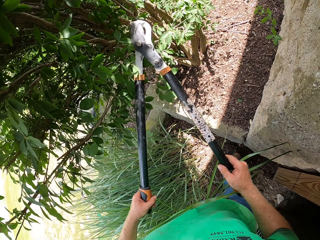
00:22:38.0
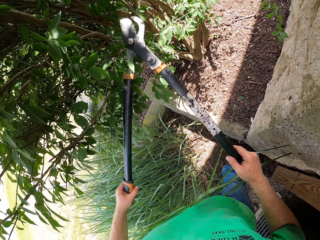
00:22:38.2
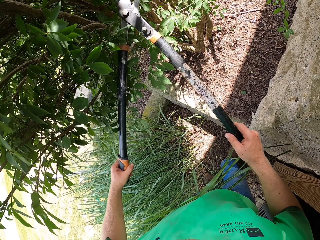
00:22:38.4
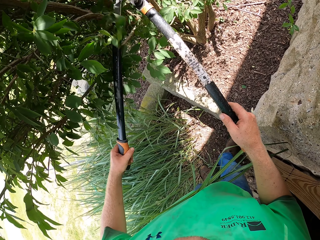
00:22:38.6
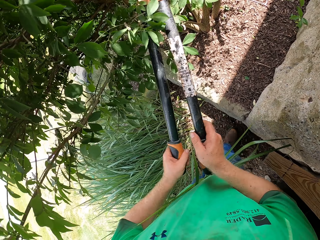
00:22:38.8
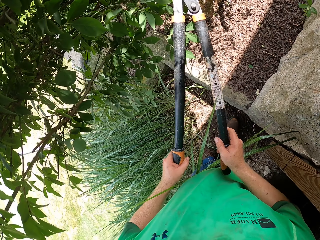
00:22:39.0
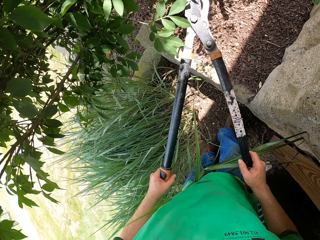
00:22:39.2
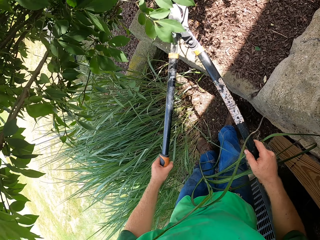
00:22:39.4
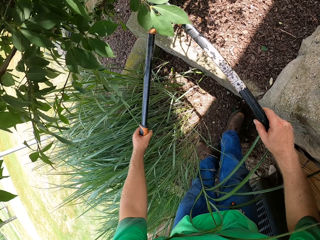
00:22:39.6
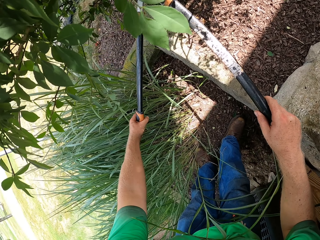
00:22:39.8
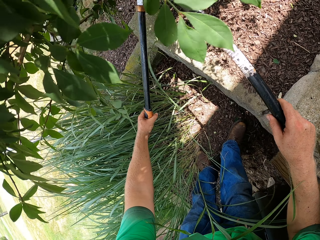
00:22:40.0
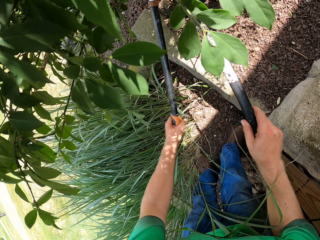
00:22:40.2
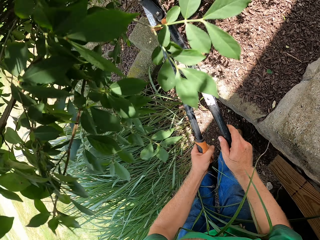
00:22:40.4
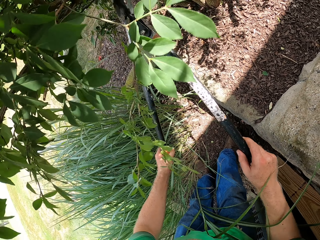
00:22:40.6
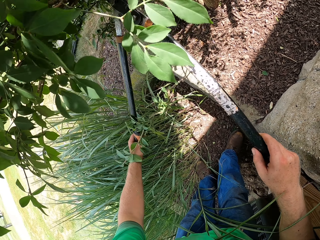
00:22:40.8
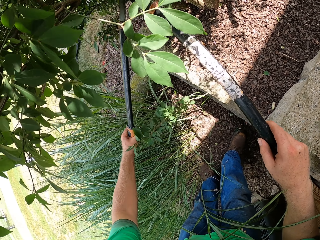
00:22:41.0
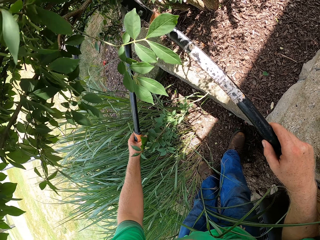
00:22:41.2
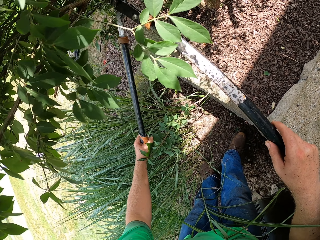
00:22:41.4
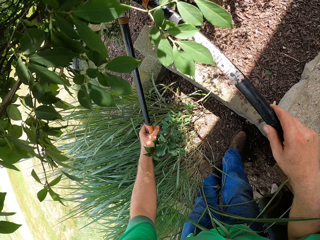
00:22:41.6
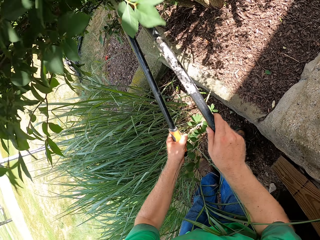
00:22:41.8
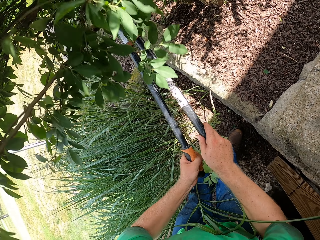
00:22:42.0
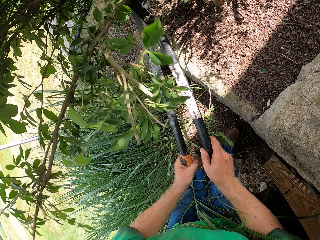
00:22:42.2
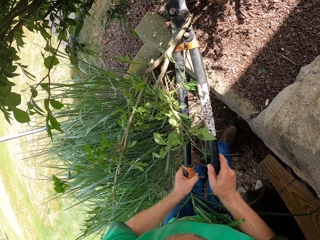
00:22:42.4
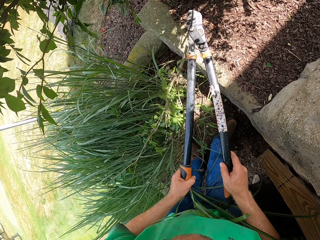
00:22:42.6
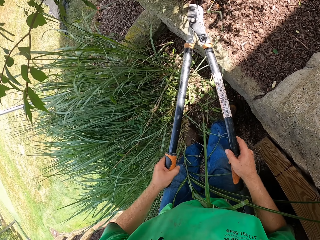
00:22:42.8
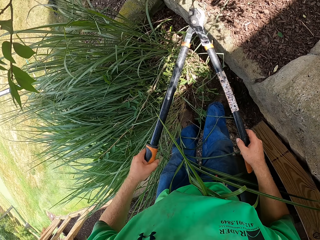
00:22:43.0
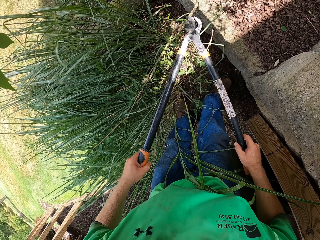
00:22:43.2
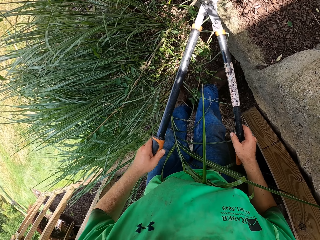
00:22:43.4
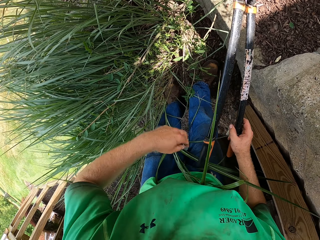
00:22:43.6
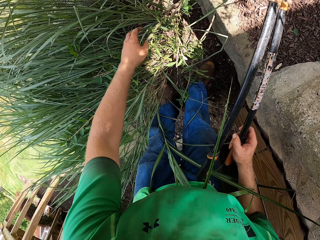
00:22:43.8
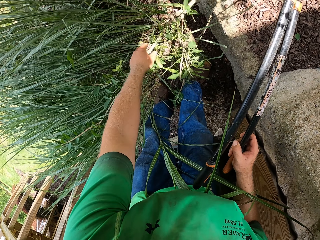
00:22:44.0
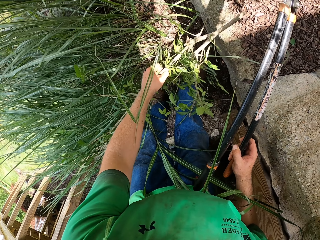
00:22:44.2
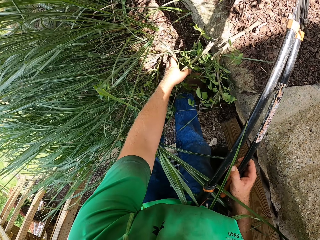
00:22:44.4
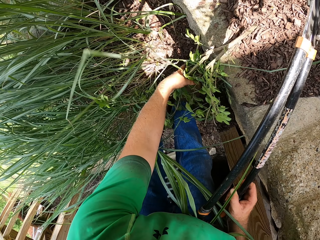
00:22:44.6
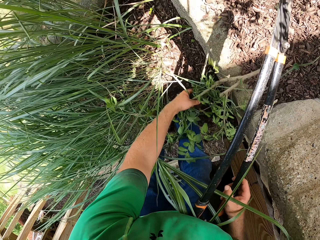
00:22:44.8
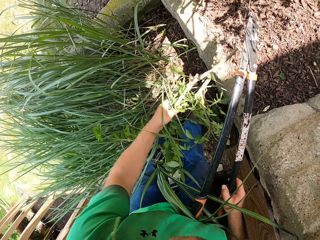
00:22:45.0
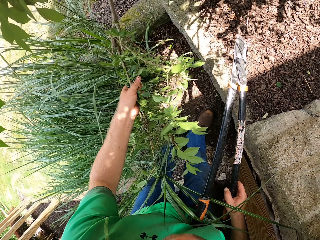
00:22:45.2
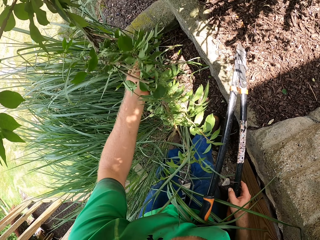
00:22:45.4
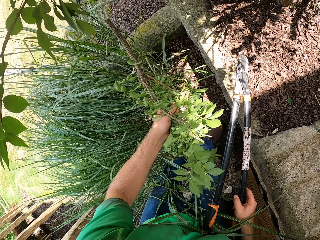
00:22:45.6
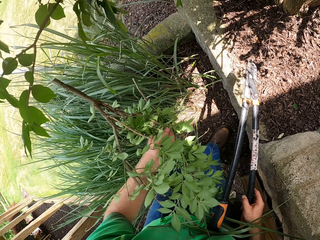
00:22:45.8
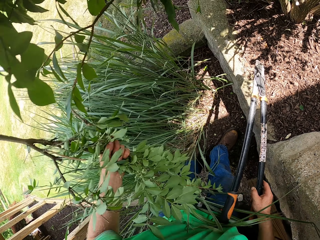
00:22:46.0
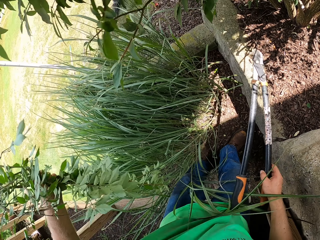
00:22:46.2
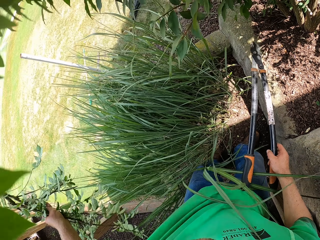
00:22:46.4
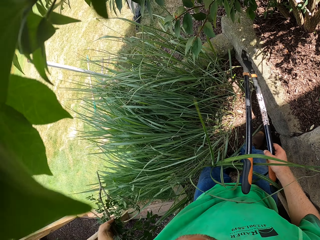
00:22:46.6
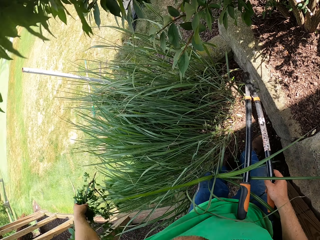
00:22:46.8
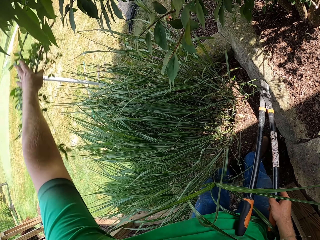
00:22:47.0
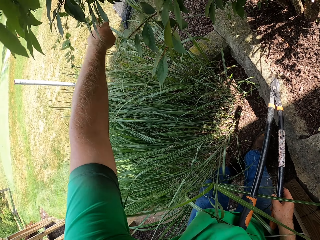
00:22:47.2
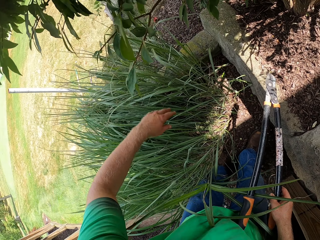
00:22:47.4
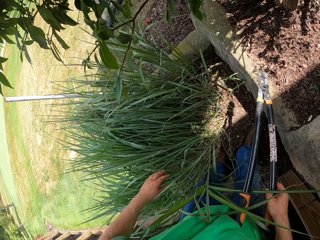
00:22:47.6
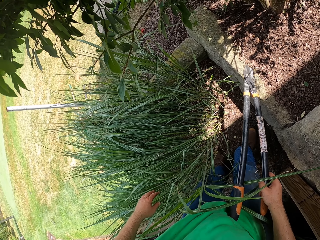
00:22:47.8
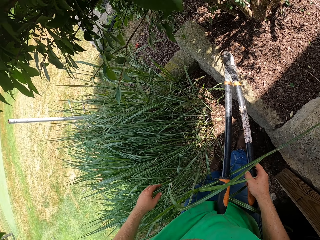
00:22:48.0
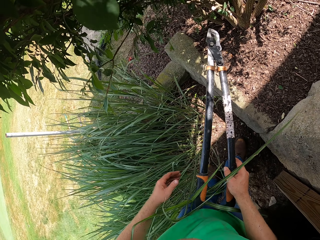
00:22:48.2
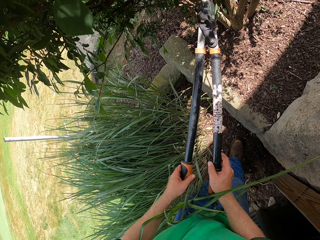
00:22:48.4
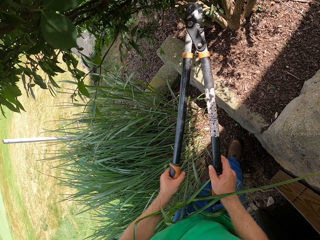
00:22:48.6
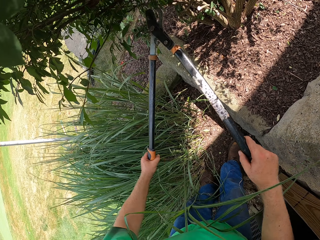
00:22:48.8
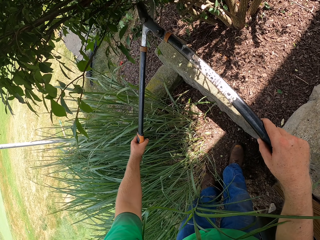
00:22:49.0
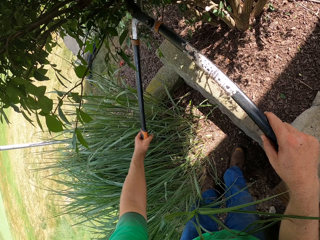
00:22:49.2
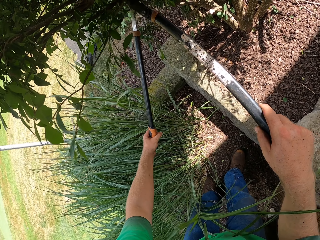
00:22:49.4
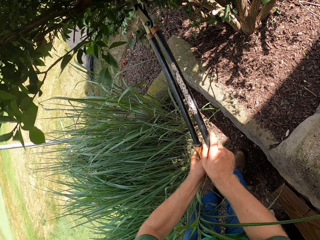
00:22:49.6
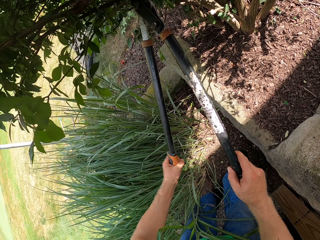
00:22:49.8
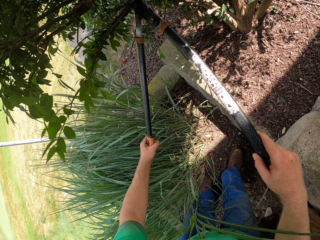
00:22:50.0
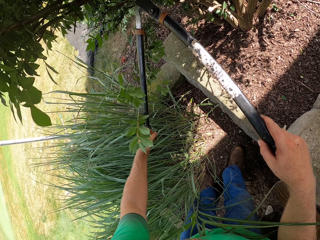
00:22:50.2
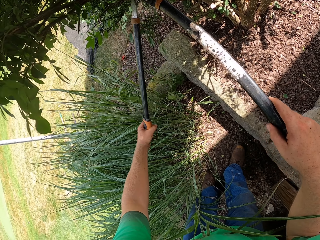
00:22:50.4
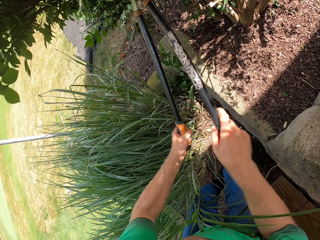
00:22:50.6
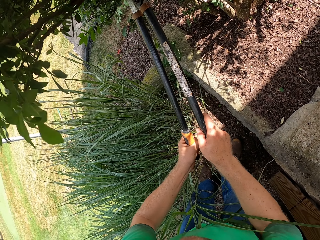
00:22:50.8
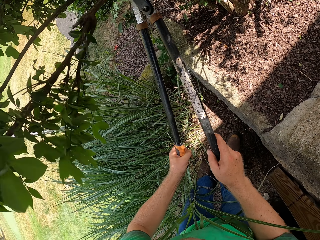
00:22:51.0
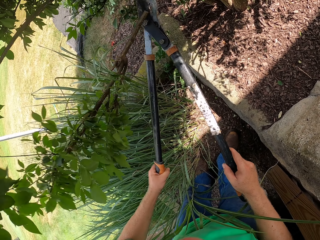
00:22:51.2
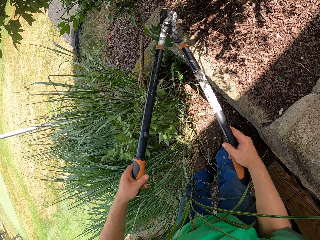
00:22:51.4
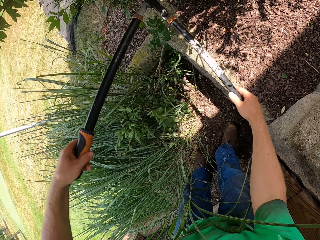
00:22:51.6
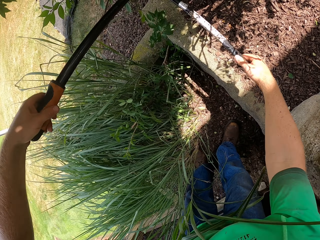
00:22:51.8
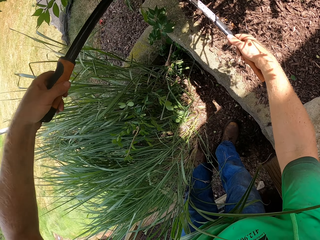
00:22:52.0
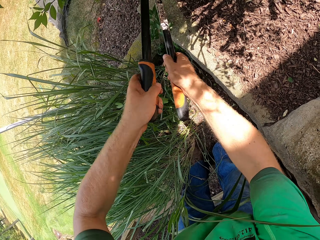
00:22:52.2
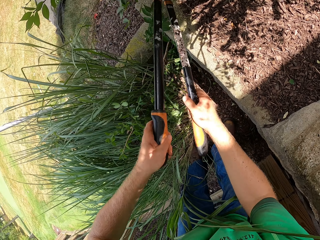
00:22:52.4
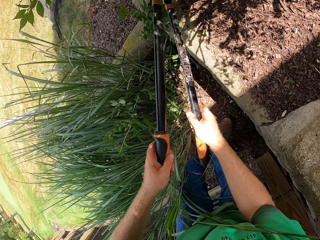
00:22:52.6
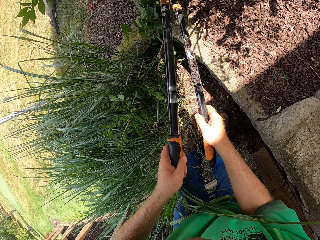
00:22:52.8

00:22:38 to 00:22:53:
The camera wearer trims the tree with the pair of shears in both hands. He picks the branch of the tree from the ground with his left hand. He throws the branch of the shrub on a net on the floor with his left hand. He holds the garden lopper with both hands. He cuts a branch of the shrub with the garden lopper with both hands.

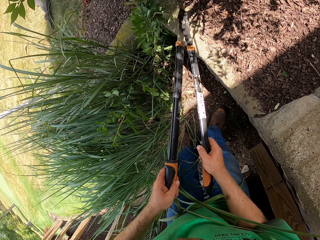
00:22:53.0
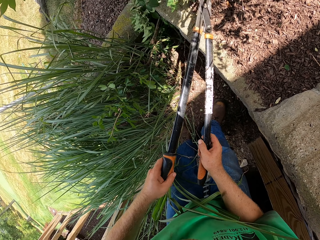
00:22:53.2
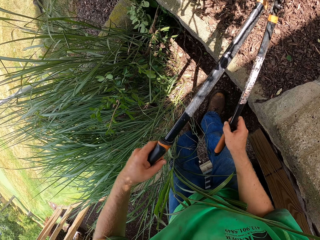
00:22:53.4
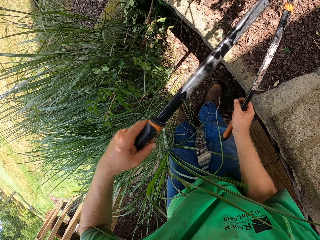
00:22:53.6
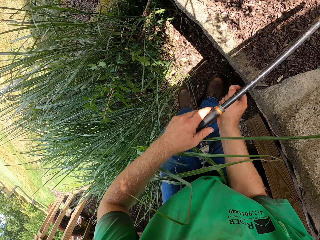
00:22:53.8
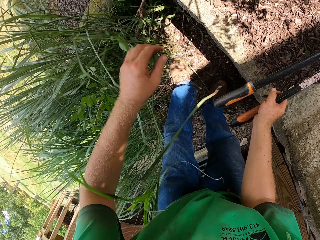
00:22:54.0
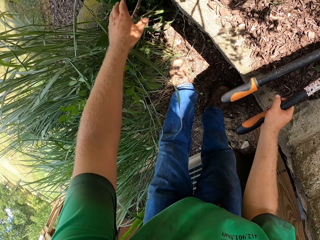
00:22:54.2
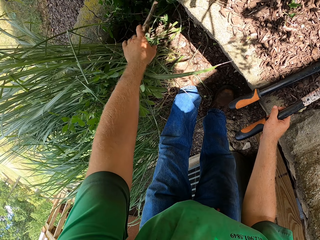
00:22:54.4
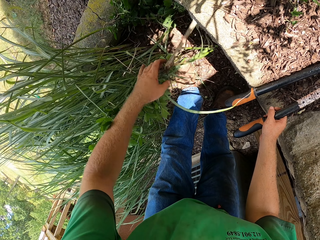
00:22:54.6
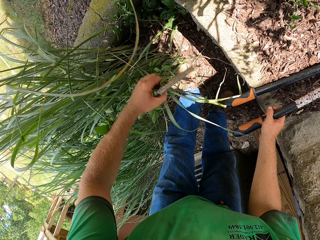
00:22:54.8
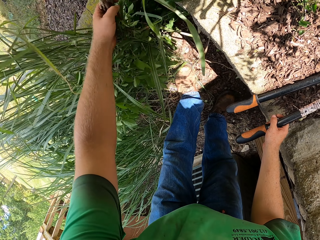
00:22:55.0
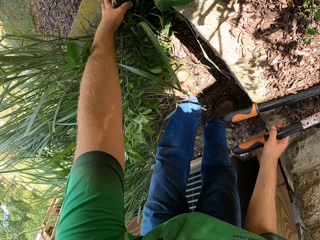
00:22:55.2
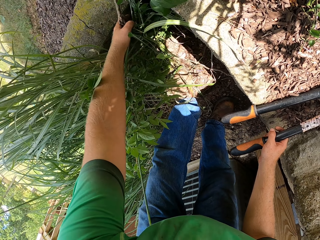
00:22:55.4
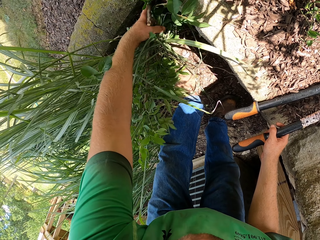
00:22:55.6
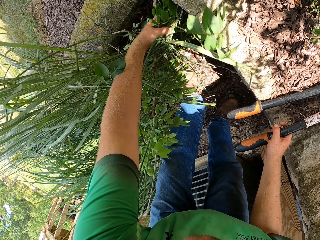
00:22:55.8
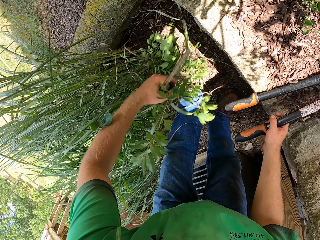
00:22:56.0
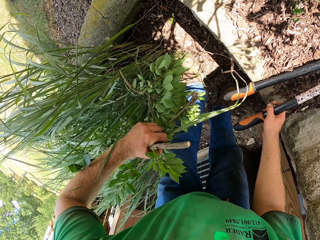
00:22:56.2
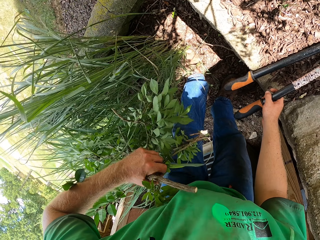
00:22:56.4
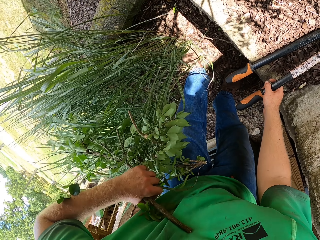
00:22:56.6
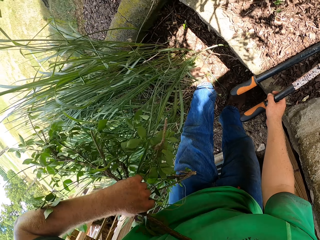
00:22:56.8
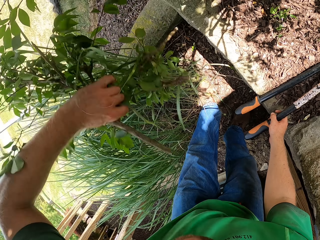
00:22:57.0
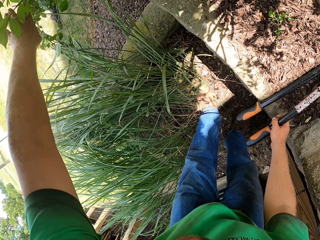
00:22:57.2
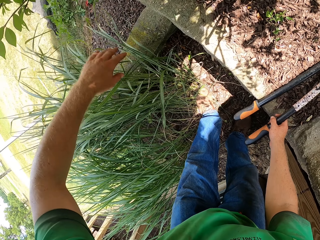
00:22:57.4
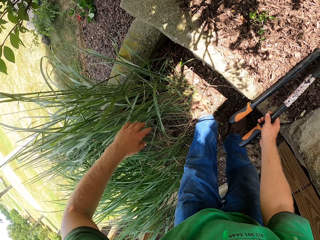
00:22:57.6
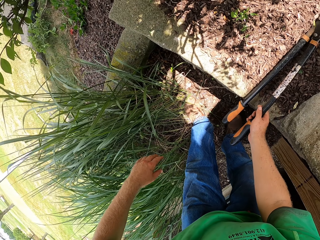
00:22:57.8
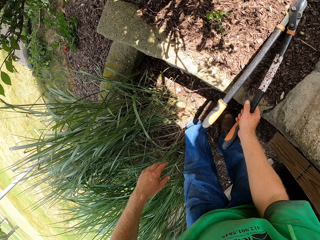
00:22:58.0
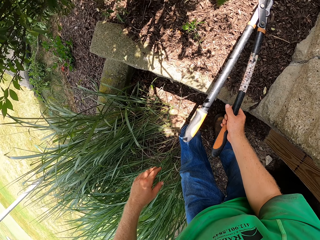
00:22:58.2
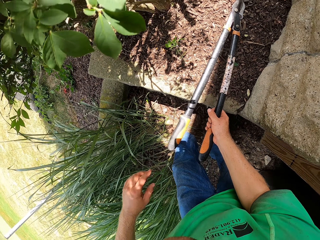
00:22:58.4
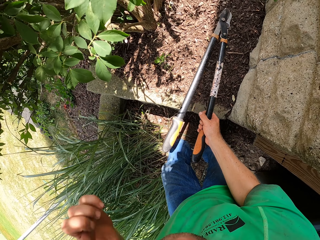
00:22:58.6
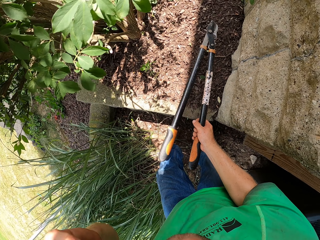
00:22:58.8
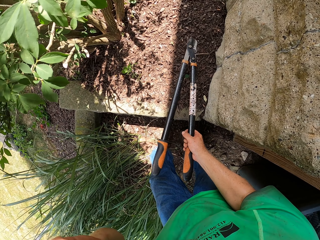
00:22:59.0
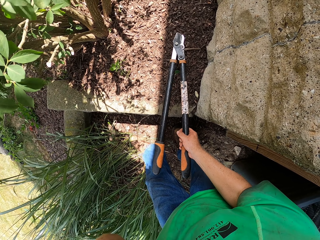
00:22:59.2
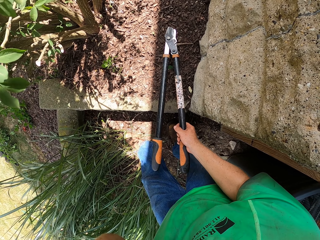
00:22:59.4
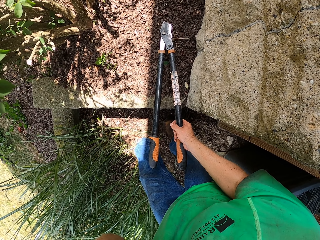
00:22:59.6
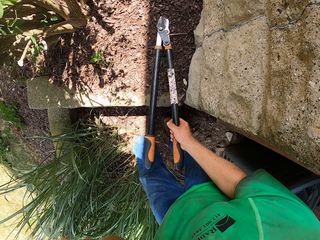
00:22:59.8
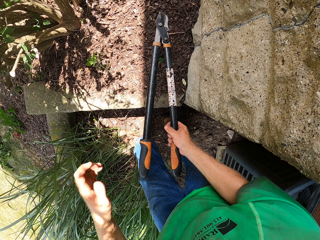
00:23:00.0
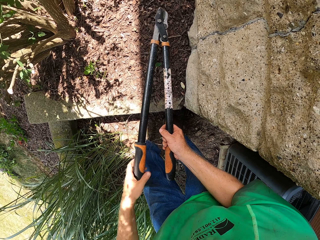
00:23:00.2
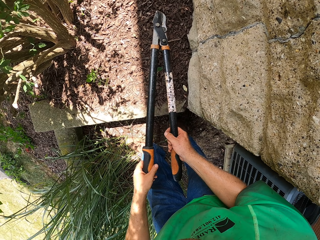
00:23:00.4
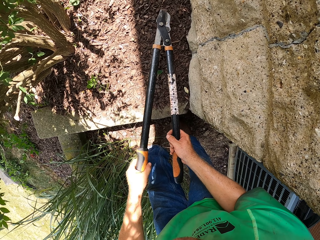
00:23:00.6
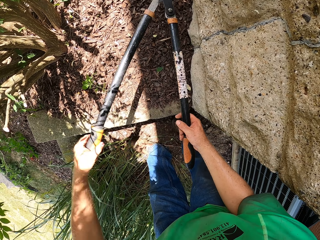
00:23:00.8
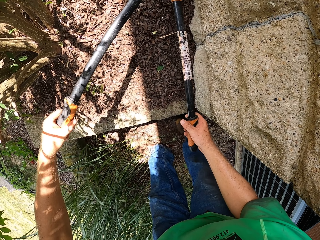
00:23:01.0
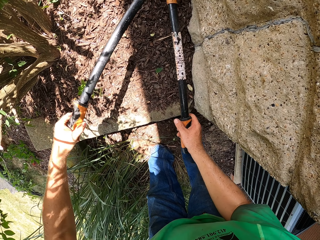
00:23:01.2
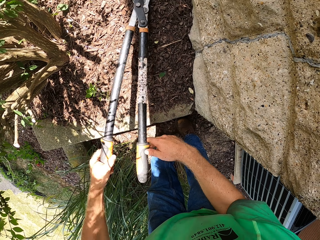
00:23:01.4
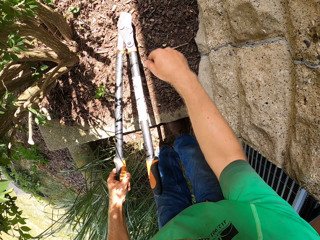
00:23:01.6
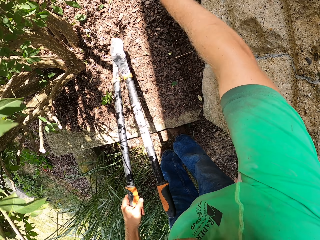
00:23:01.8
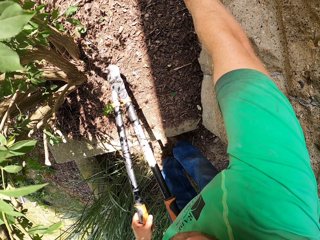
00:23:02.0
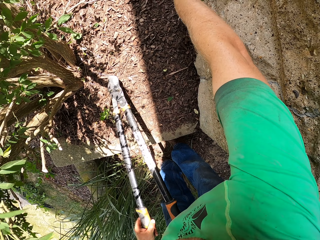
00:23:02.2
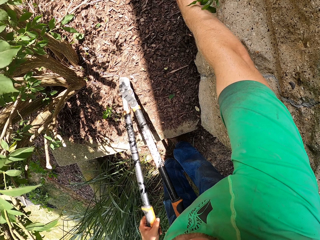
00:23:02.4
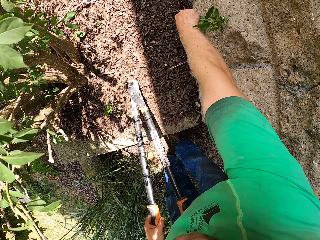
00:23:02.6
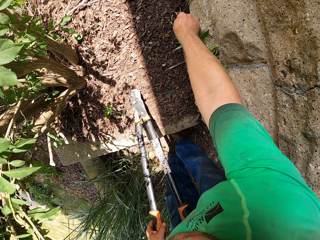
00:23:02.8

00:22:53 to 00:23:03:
The camera wearer holds the garden lopper with his right hand. He picks the branch of the shrub on the floor with his left hand. He throws the branch of the shrub on the net on the floor with his left hand. He catches the shear with both hands. He holds the garden lopper with both hands. He holds the garden lopper with his left hand. He touches the branch.
